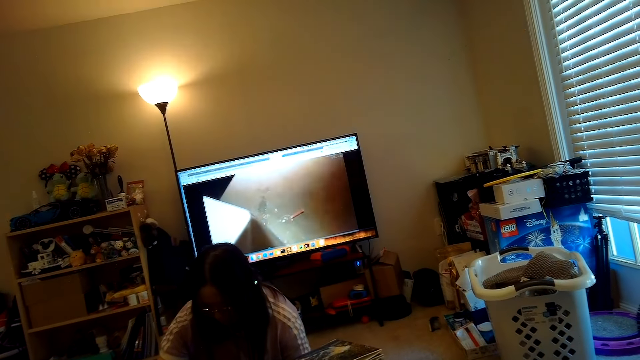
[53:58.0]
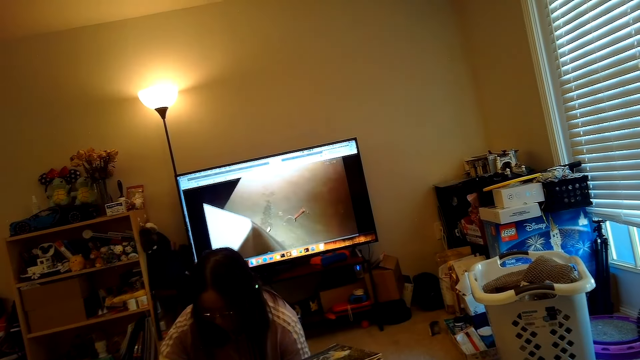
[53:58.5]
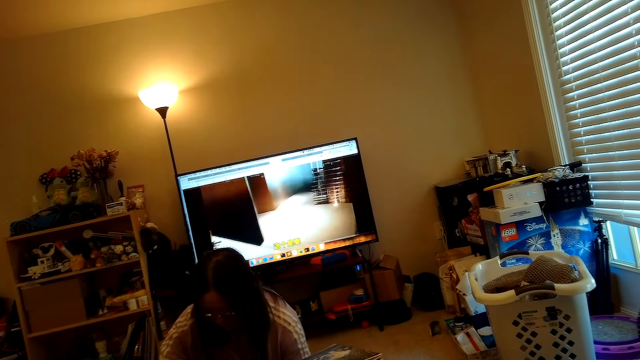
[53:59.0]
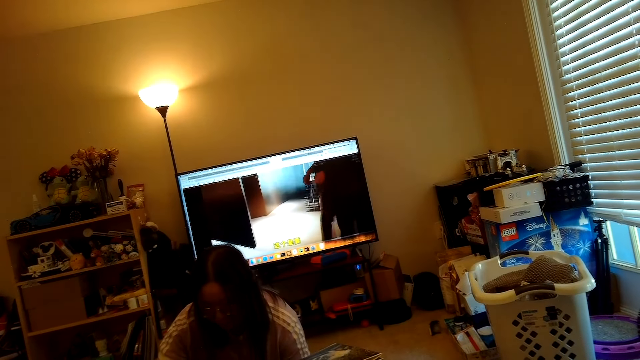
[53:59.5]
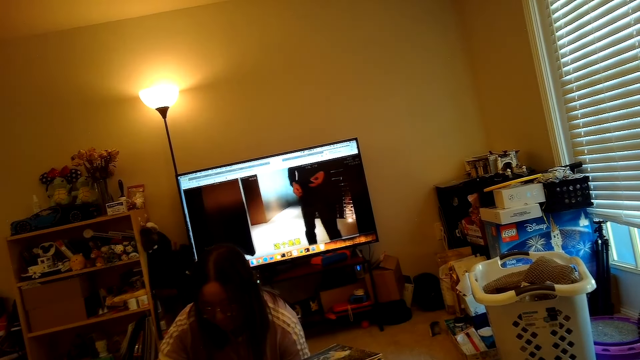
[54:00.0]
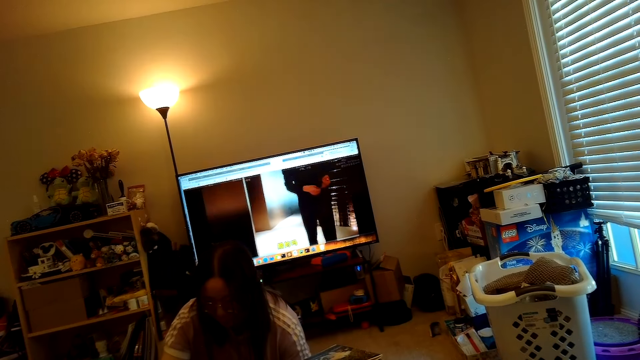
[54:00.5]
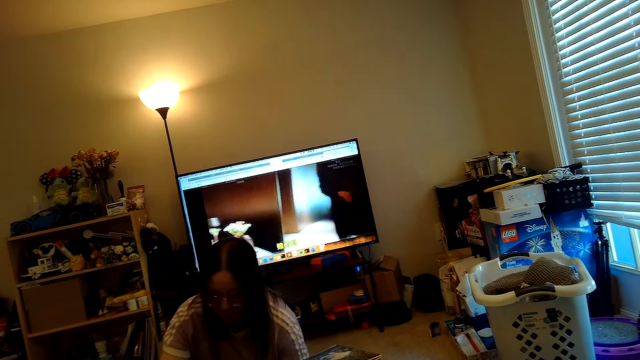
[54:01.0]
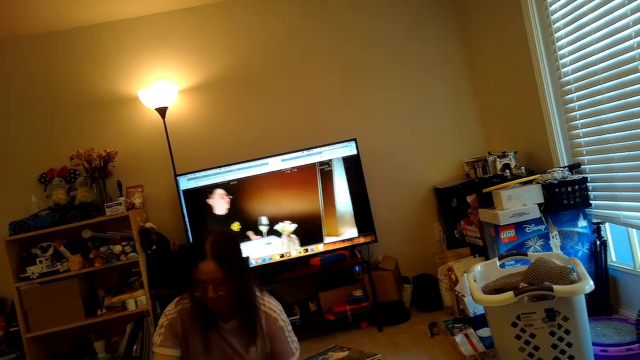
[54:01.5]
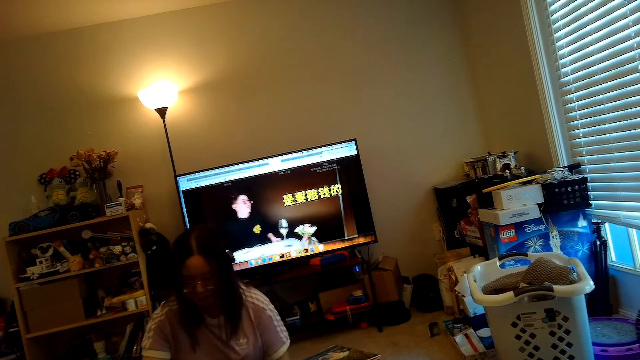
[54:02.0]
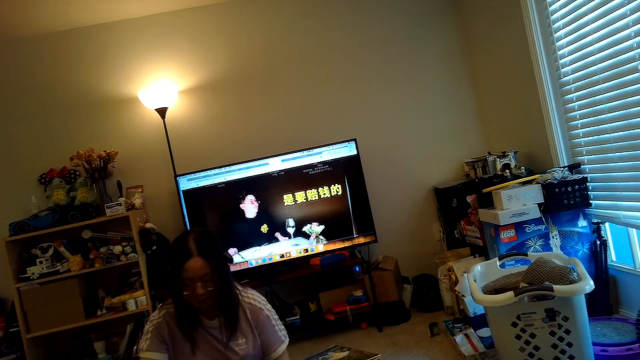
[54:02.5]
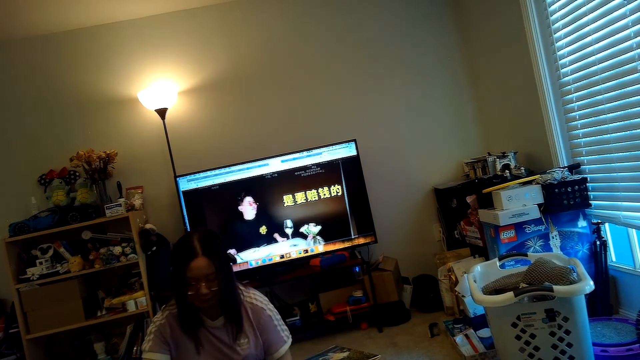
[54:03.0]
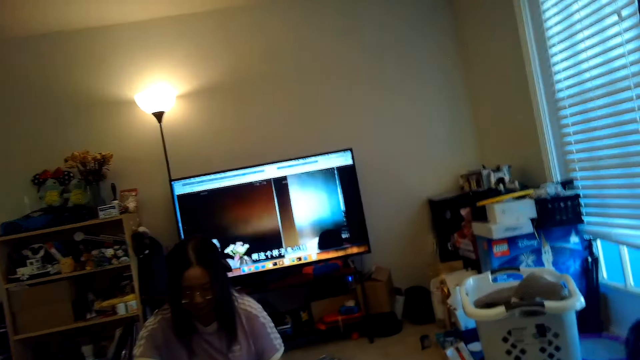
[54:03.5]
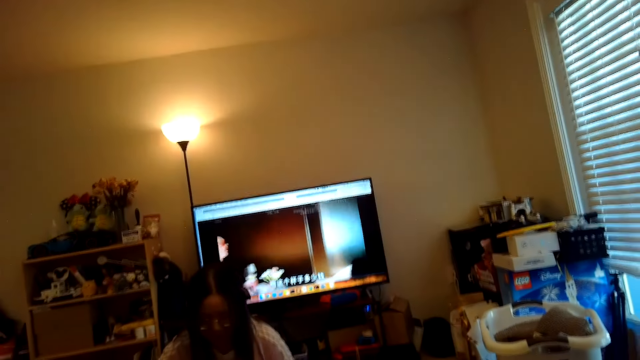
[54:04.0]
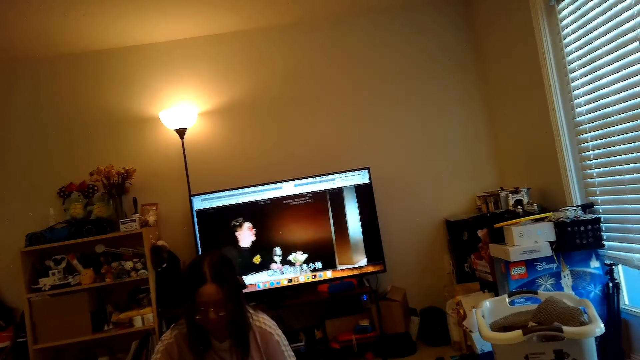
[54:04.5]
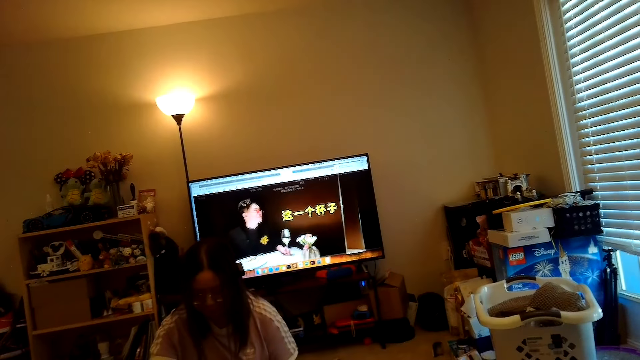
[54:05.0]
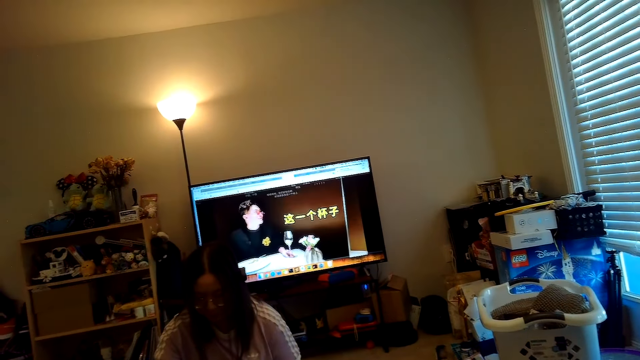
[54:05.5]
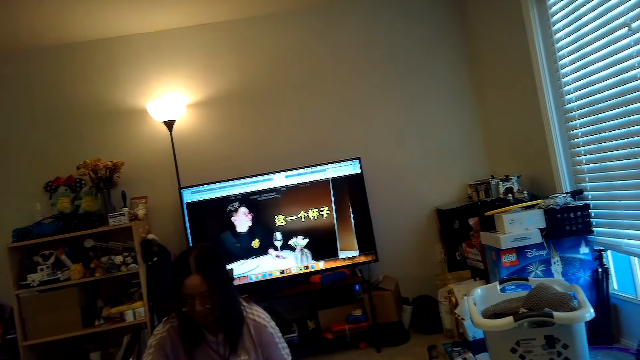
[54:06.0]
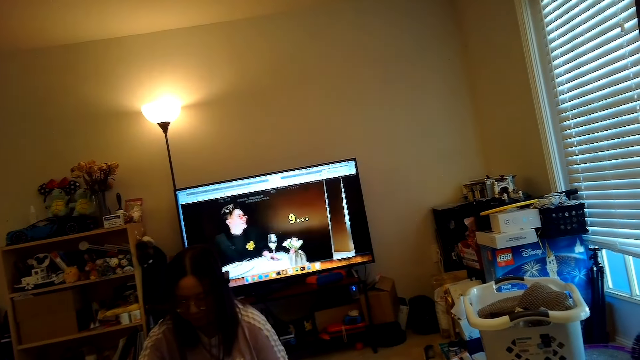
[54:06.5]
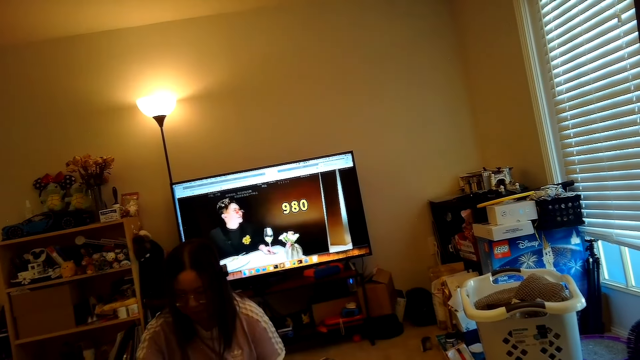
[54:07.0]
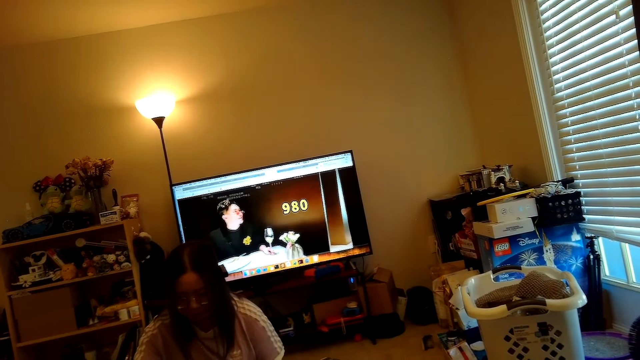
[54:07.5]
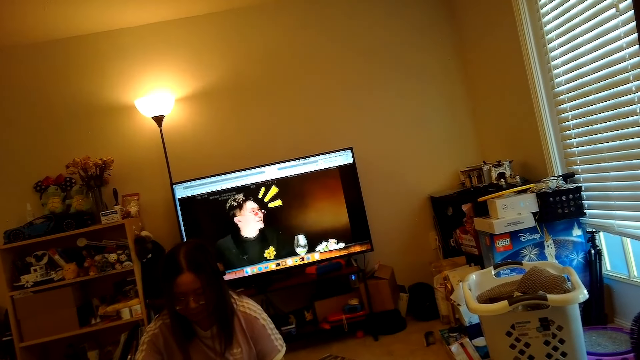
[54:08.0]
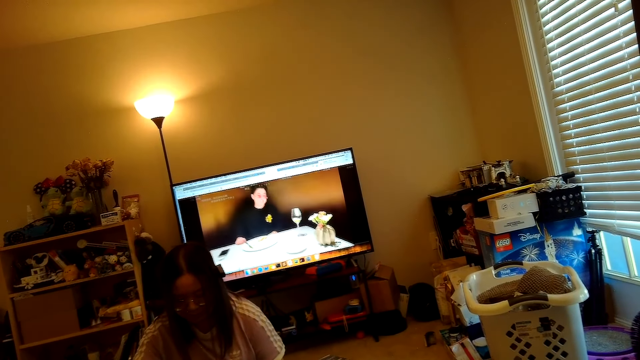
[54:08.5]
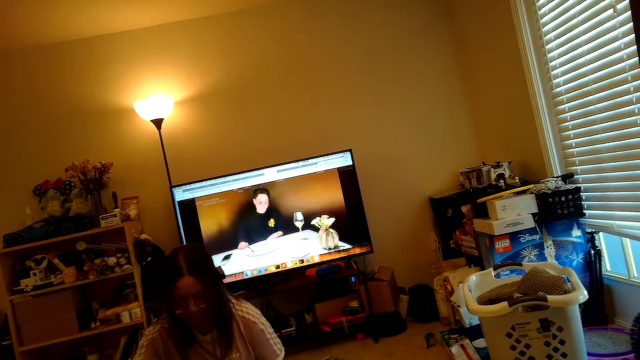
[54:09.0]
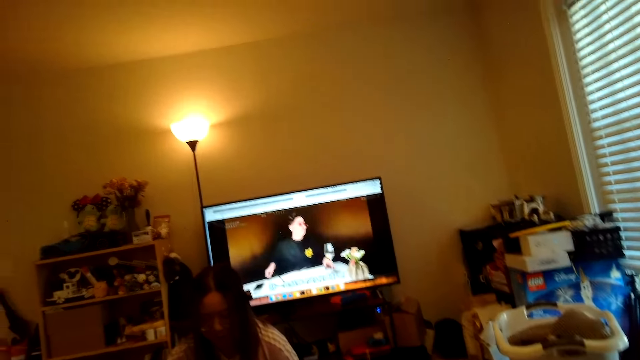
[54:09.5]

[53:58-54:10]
The camera wearer talks.

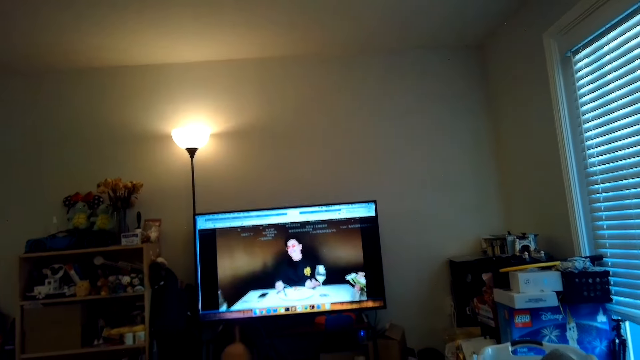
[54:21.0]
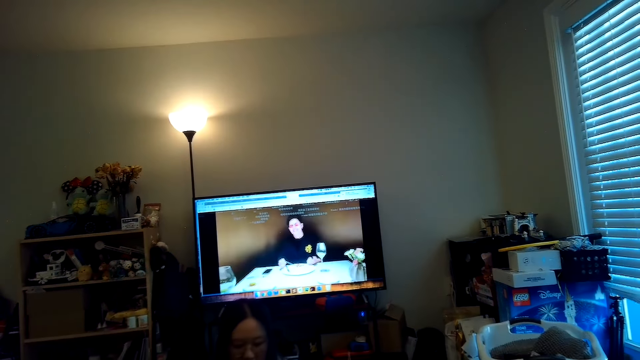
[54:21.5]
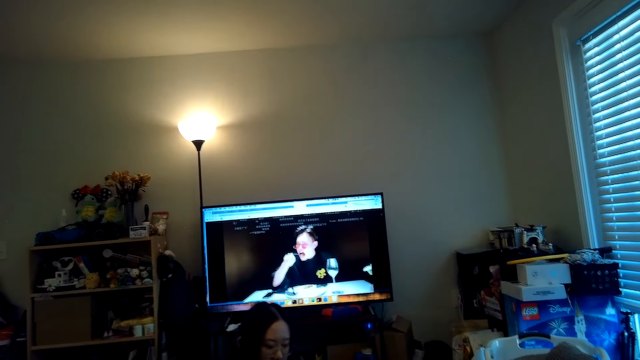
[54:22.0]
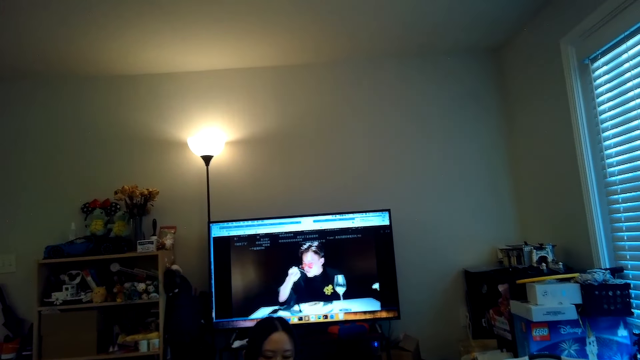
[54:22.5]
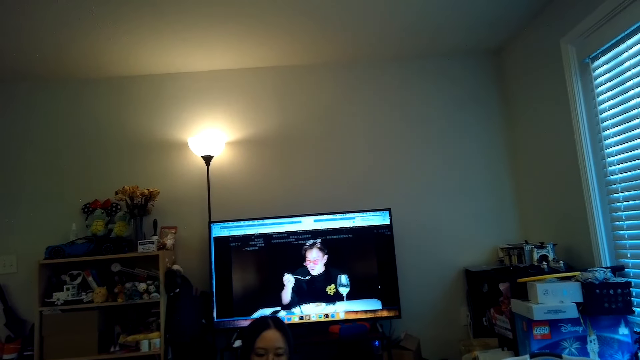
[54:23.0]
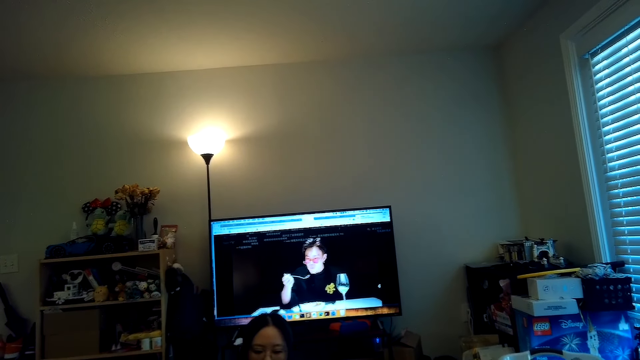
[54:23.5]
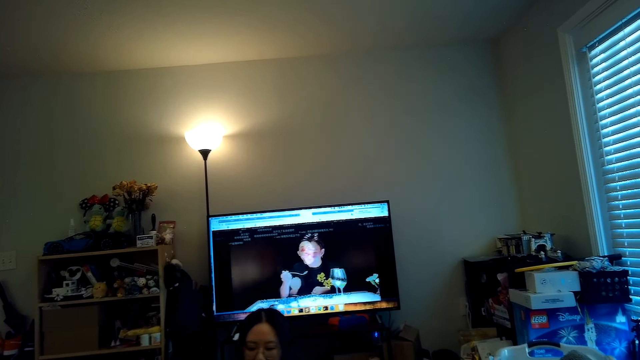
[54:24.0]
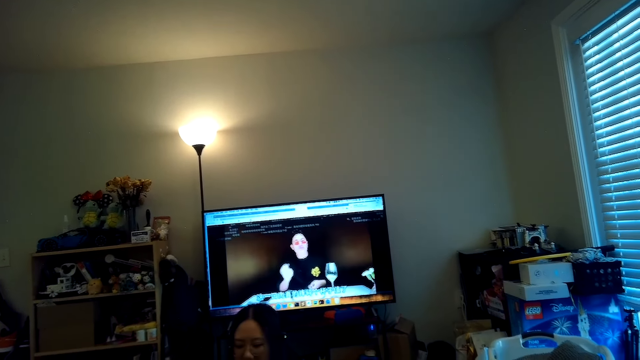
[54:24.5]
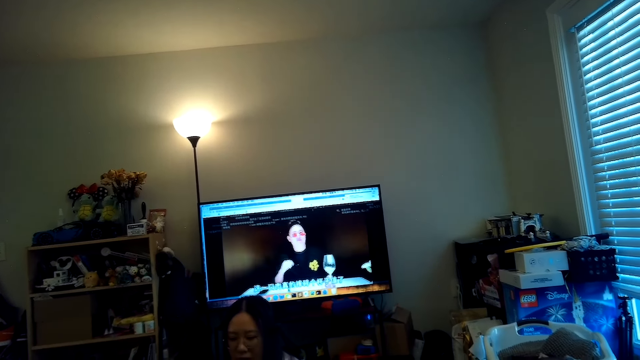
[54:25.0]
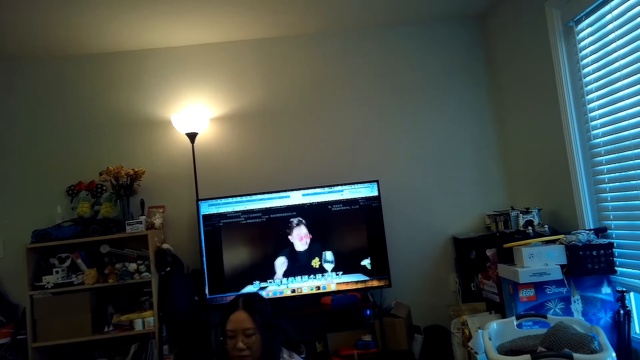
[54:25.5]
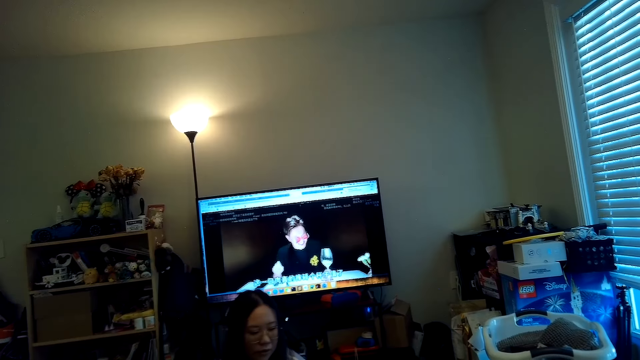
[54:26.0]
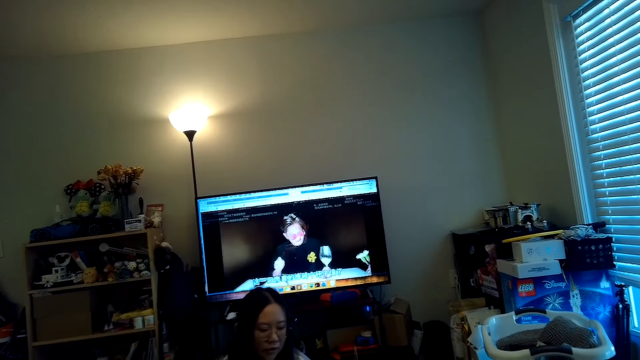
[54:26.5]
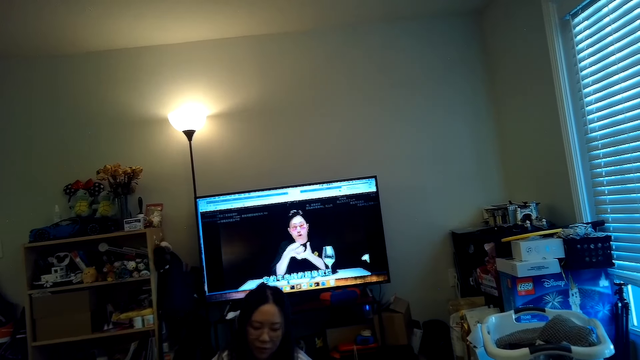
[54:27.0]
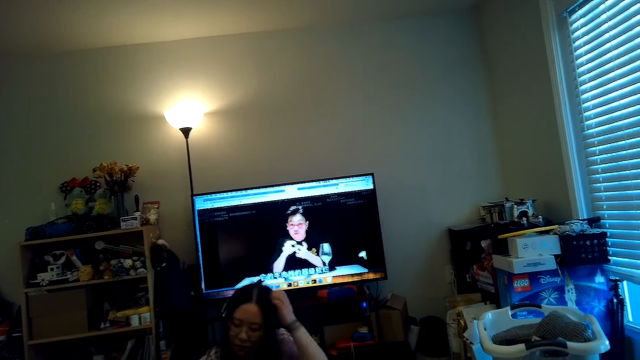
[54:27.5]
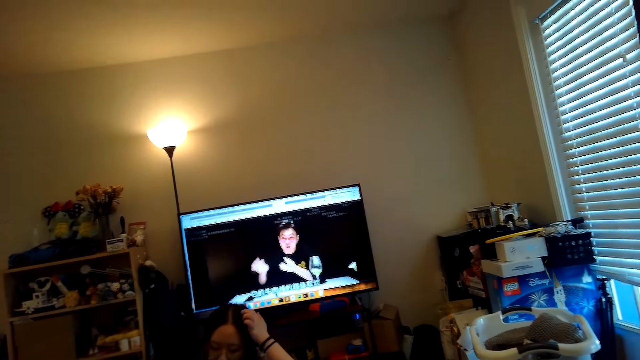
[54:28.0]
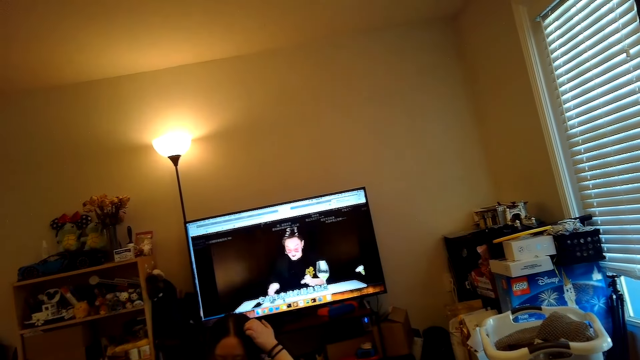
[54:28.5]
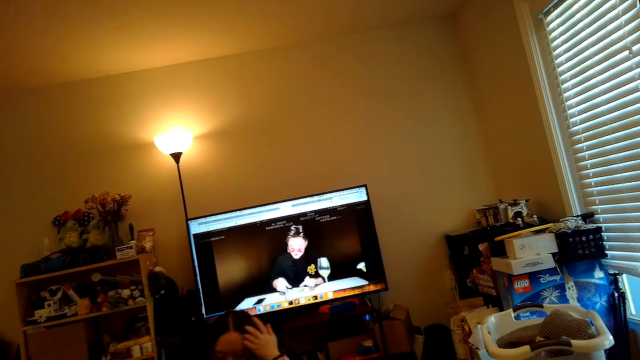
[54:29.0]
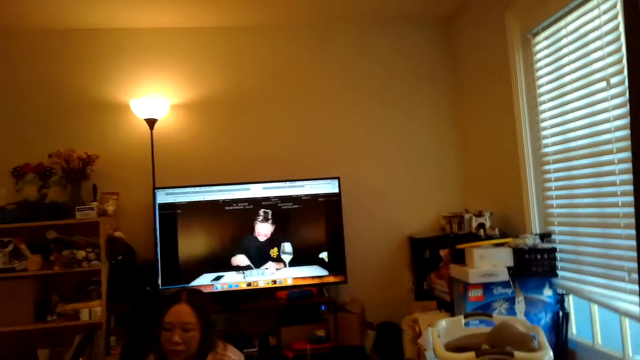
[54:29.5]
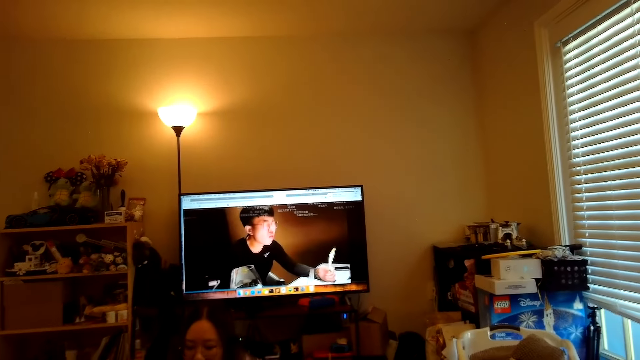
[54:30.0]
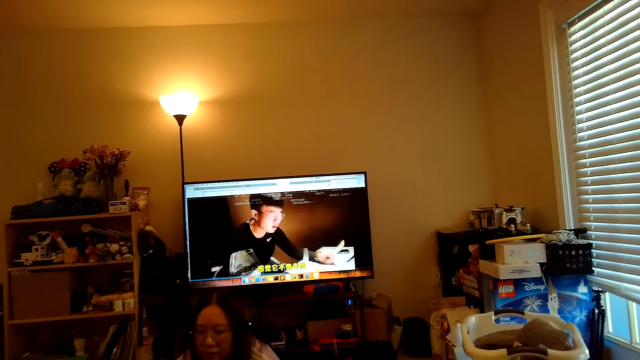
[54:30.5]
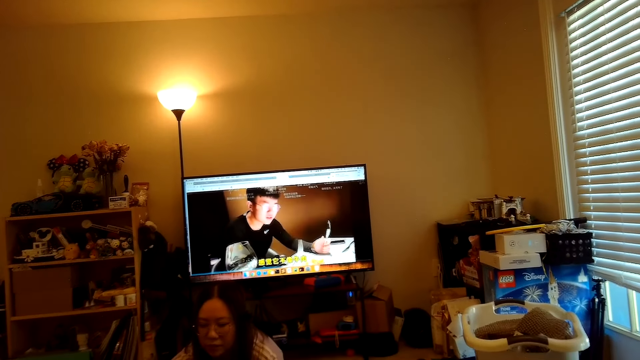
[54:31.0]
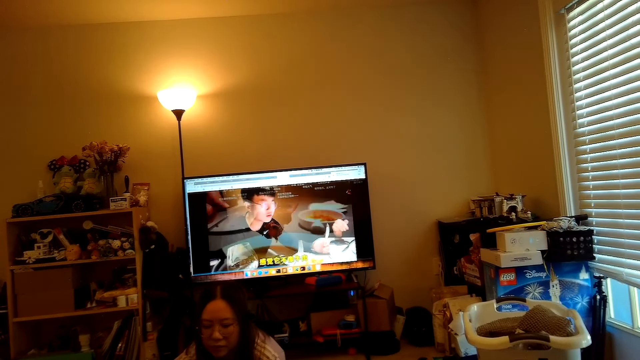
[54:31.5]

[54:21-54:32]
The camera wearer looks at the television. A person scratches her head with her hand.
